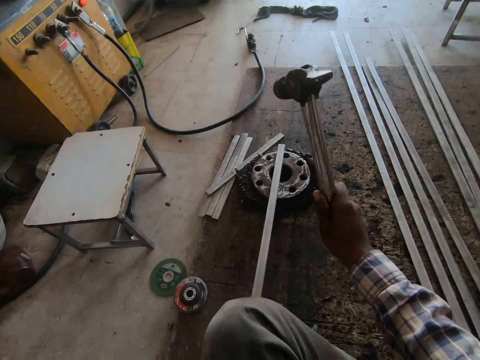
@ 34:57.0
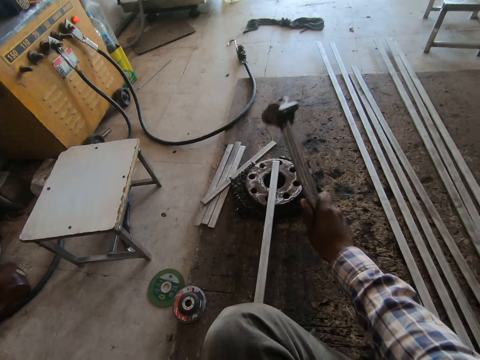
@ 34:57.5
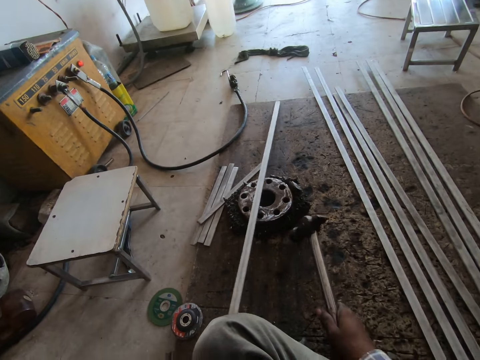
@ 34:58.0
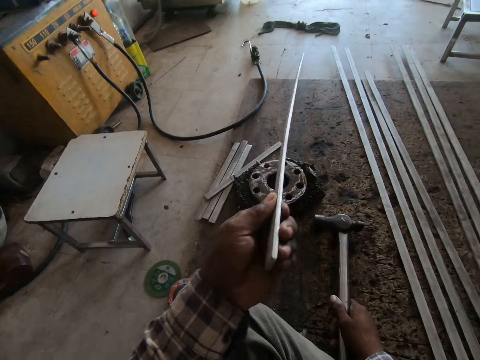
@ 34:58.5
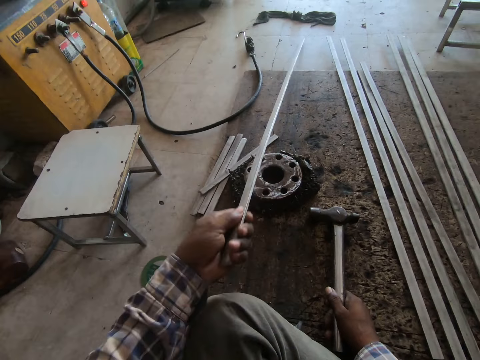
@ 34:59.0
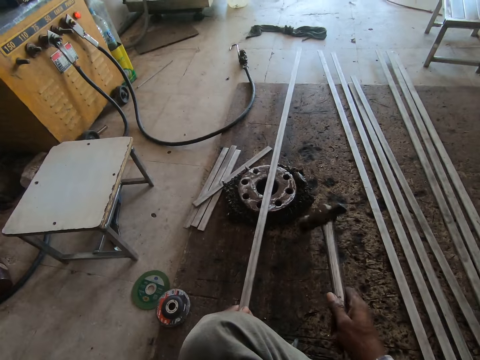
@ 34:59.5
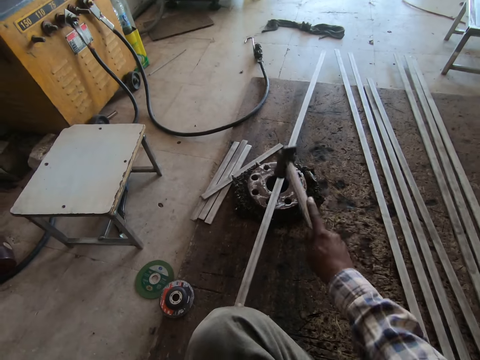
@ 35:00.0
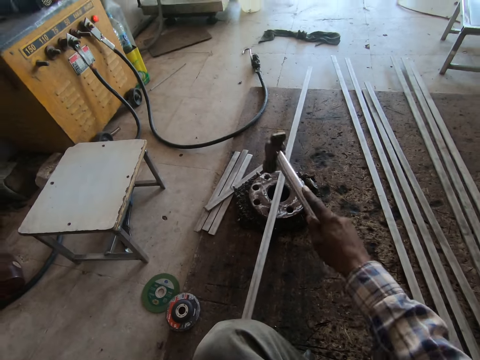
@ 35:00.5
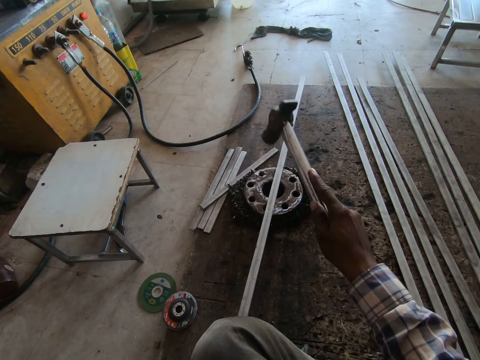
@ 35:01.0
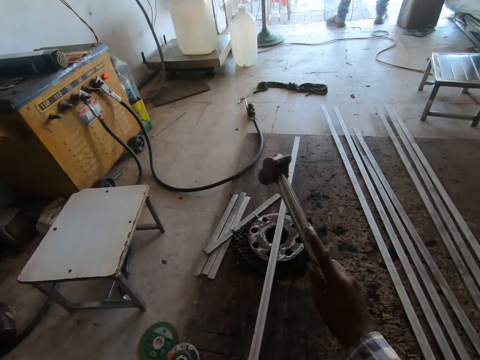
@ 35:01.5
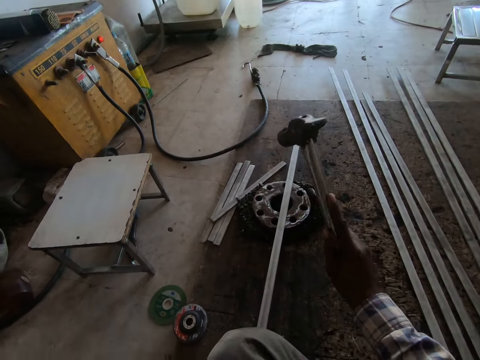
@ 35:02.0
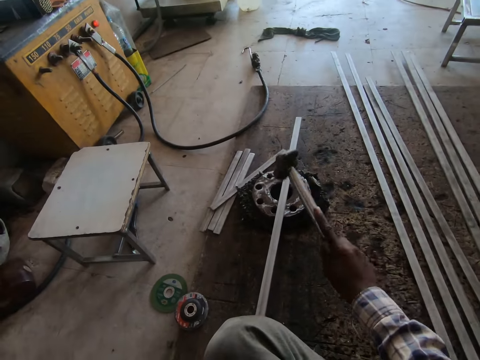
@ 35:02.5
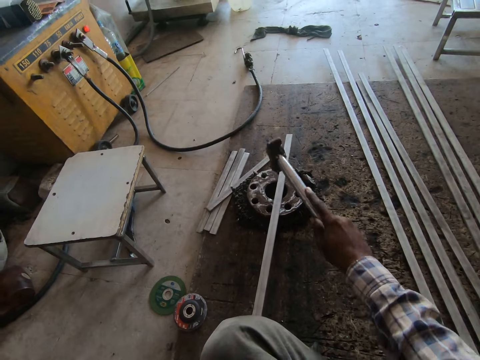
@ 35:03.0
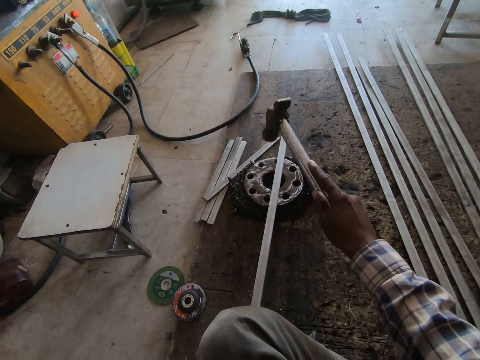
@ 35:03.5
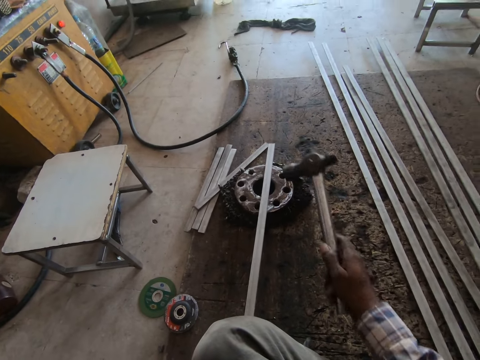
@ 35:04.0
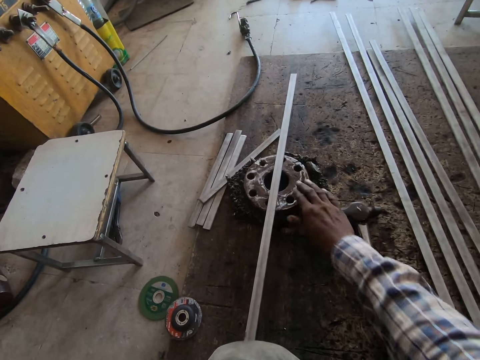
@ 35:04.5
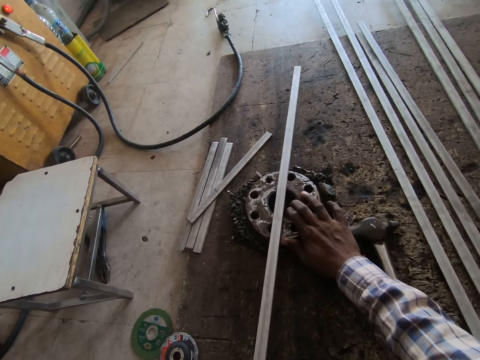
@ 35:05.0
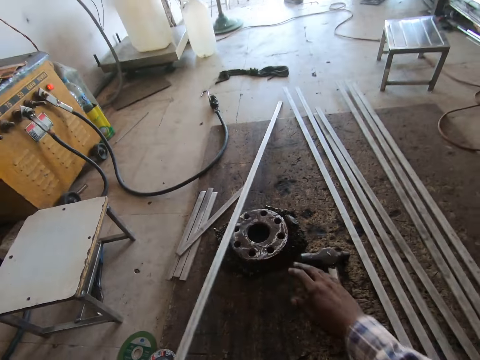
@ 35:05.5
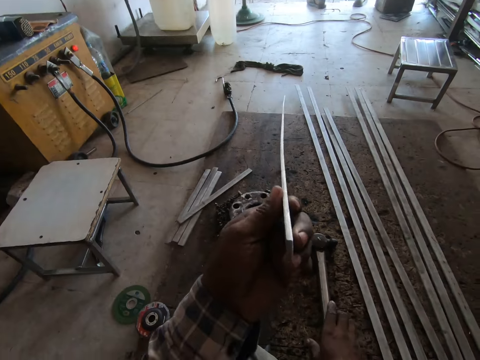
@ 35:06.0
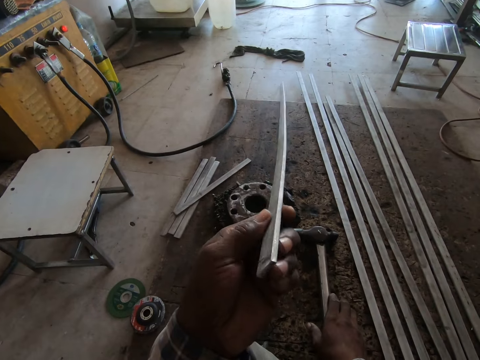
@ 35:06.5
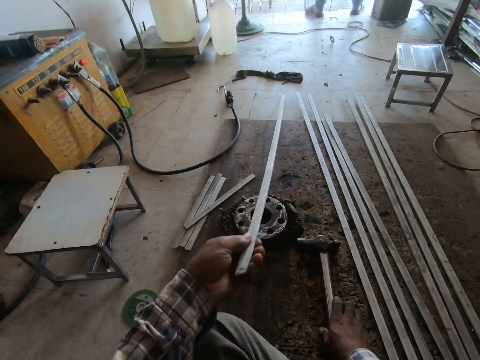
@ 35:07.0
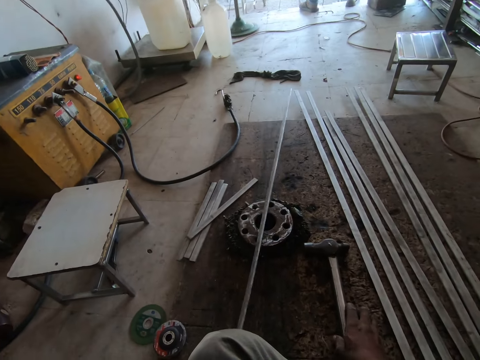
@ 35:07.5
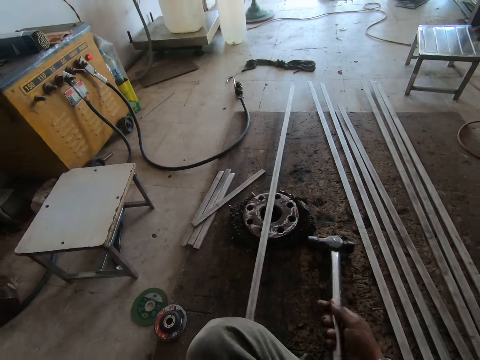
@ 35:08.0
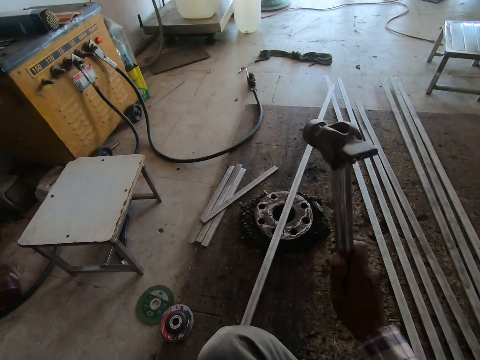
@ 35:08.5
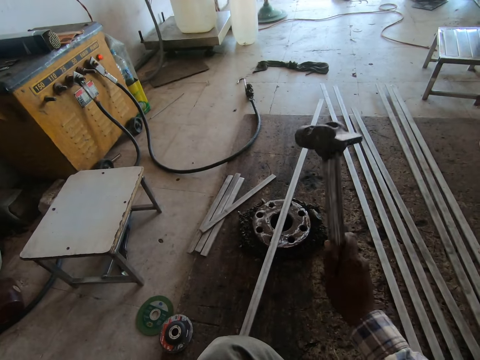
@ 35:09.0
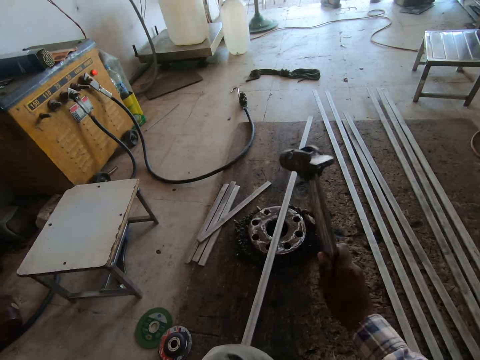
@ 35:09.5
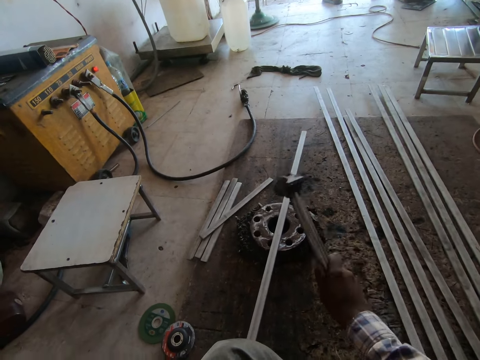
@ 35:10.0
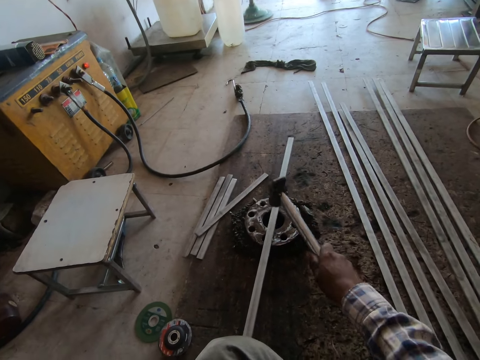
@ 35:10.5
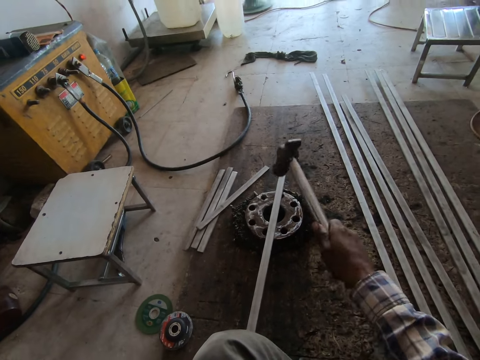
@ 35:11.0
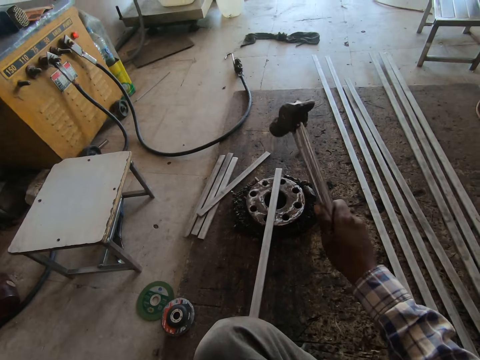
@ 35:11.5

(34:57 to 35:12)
The camera wearer checks a metal rod's straightness. They hit the metal rod with a hammer. They drop the hammer on the floor. They adjust a metal stand or wheel disc on the floor. They check the metal rod's straightness. They pick up the hammer on the floor. They hit the metal rod with the hammer.

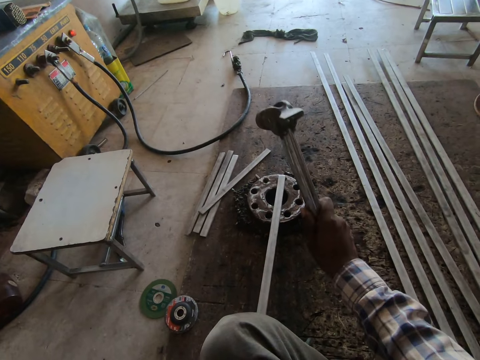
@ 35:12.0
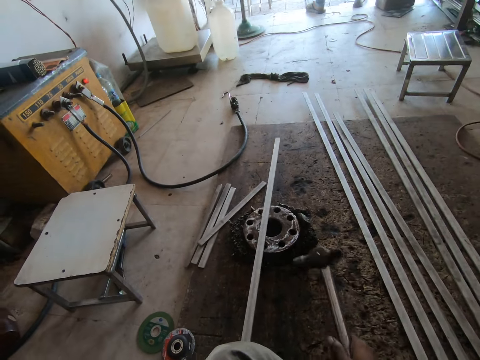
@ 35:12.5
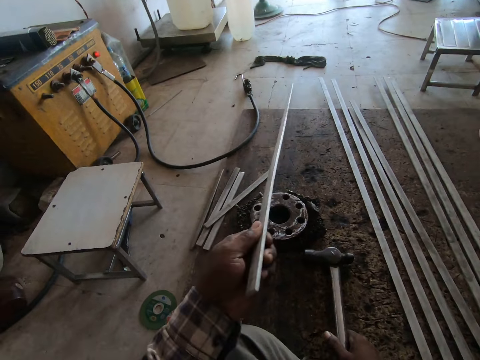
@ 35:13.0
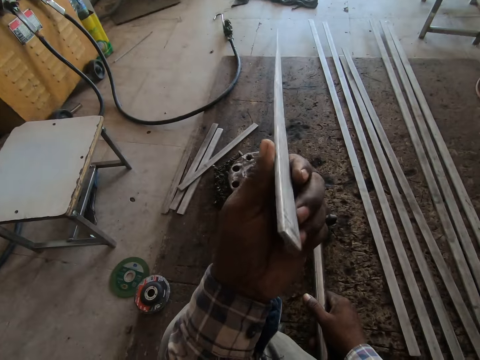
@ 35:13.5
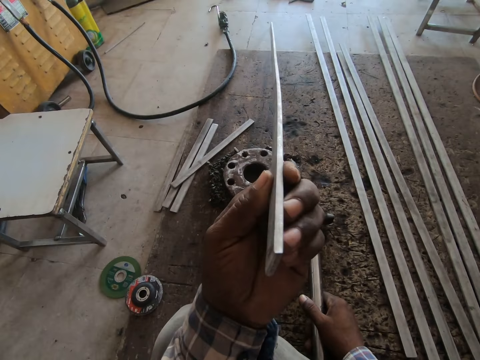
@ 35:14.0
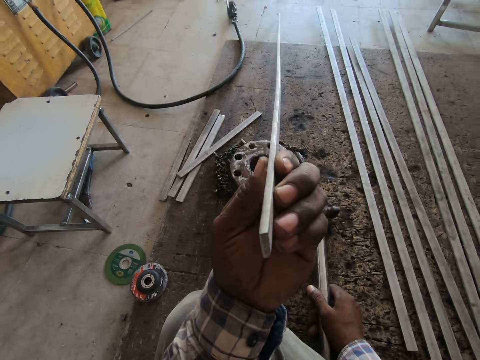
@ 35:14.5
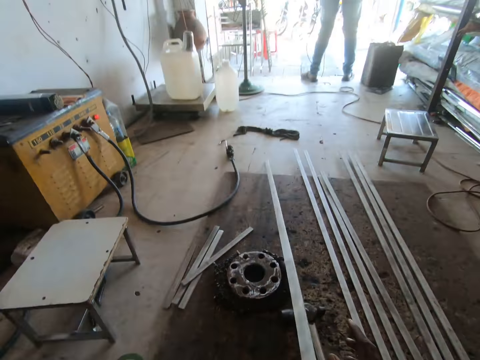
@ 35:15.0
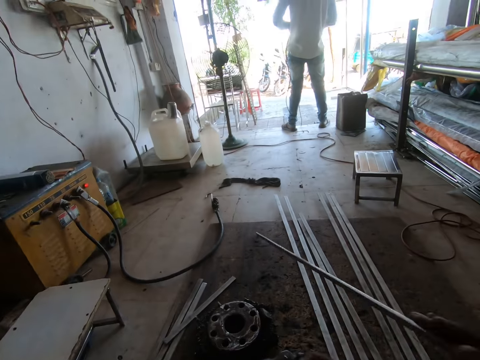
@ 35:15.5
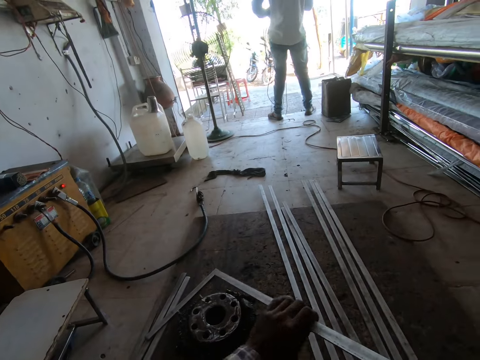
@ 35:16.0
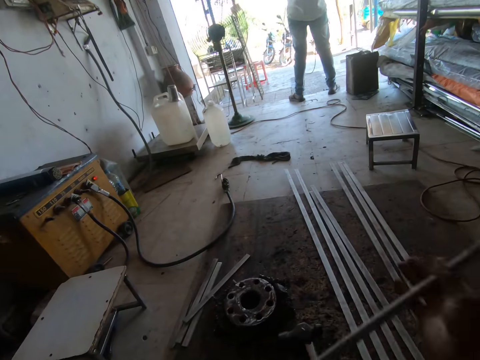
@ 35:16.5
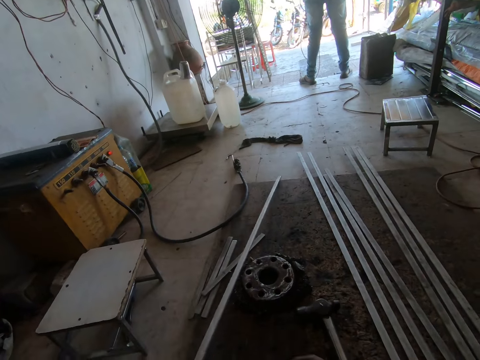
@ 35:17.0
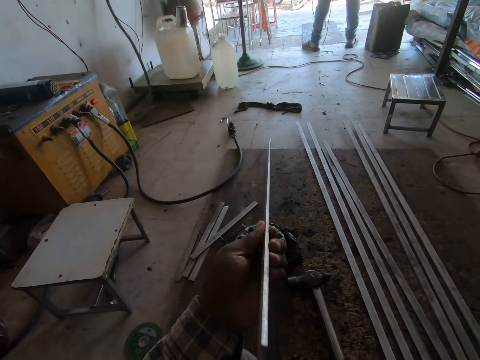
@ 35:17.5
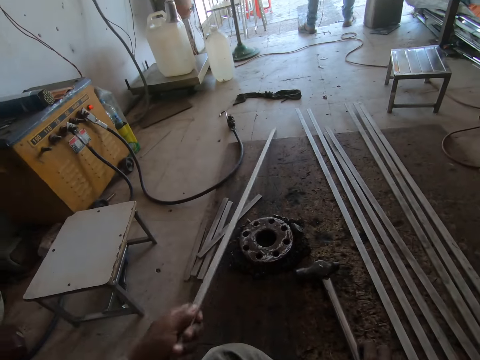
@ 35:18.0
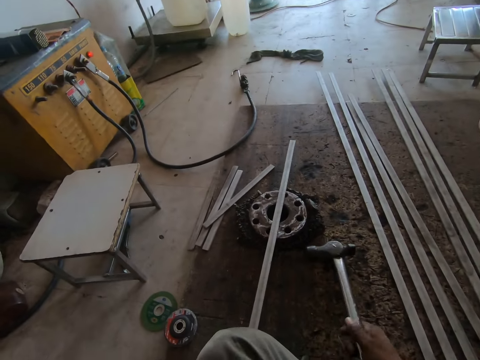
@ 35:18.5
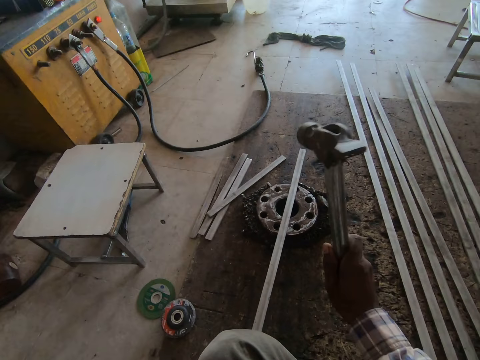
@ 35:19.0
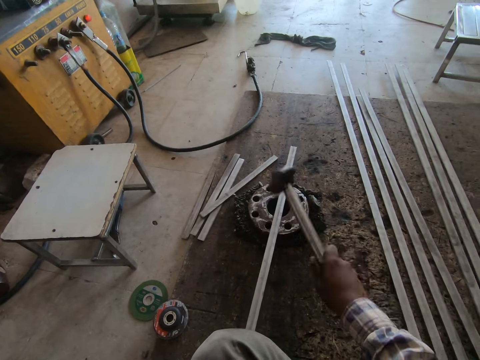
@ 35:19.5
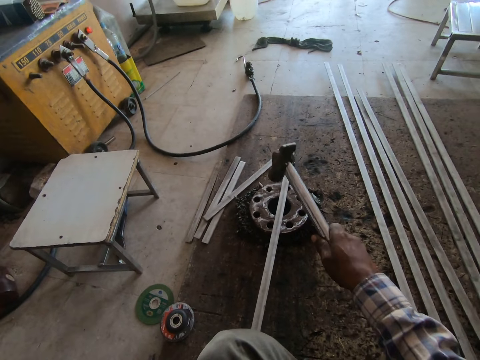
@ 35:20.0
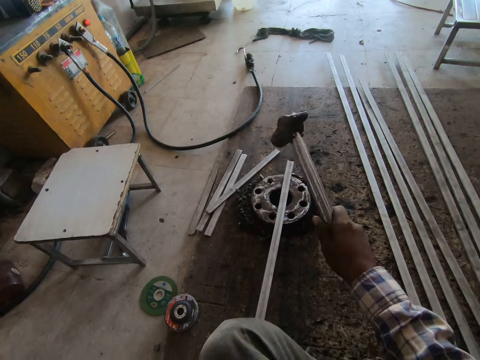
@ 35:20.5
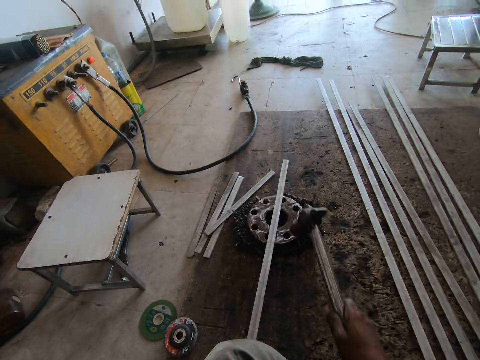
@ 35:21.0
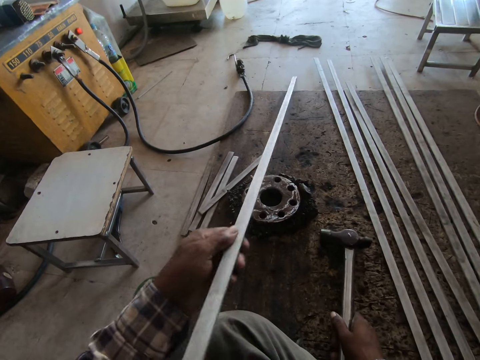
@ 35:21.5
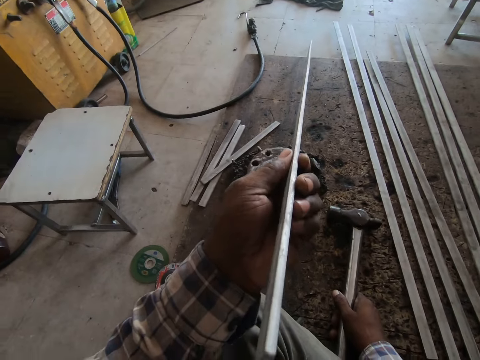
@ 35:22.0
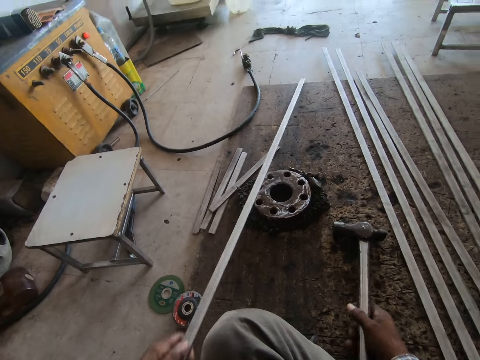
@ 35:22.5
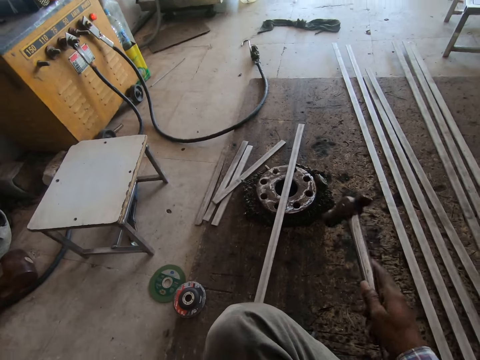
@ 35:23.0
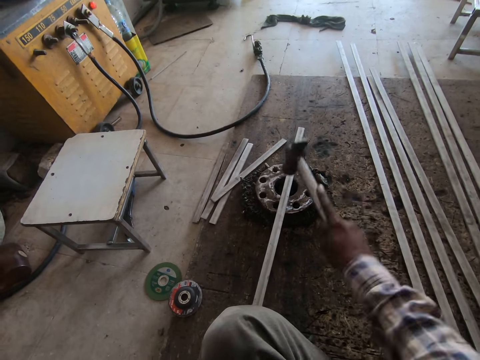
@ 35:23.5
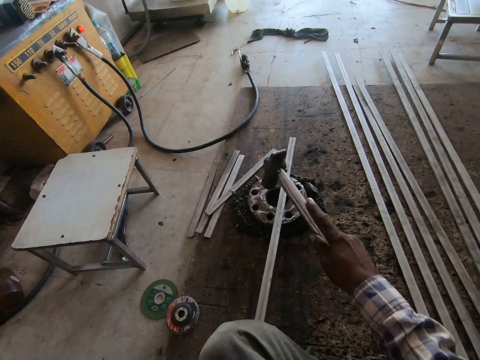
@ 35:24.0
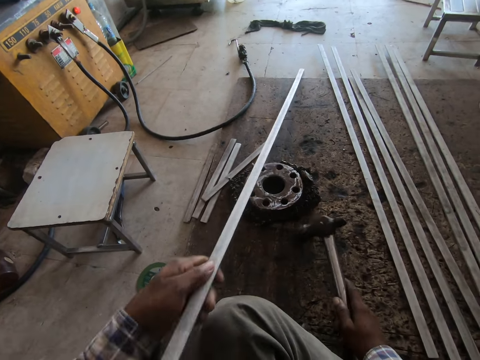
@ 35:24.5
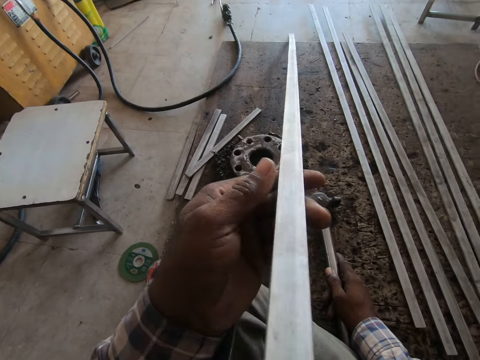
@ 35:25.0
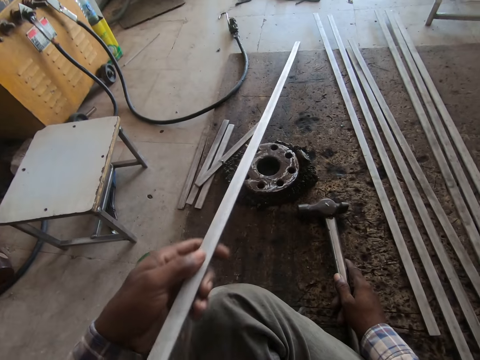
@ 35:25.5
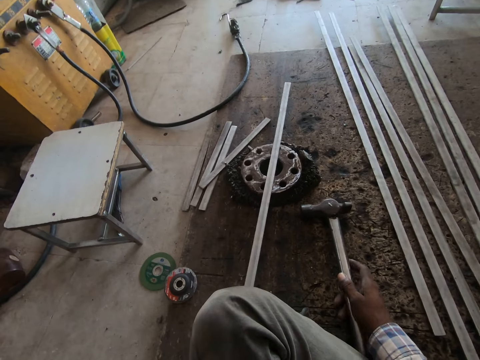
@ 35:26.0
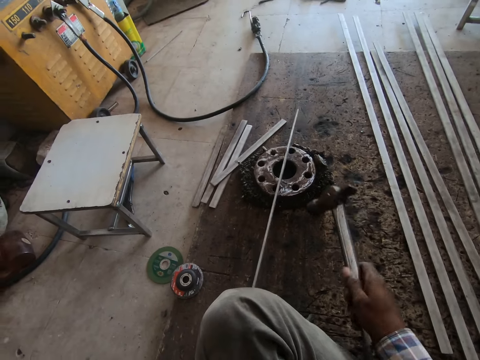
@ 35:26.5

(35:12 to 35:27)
The camera wearer checks a metal rod's straightness. They turn the metal rod around. They check the metal rod's straightness. They pick up a hammer on the floor. They hit the metal rod with the hammer. They check the metal rod's straightness. They hit the metal rod with the hammer. They check the metal rod's straightness.
